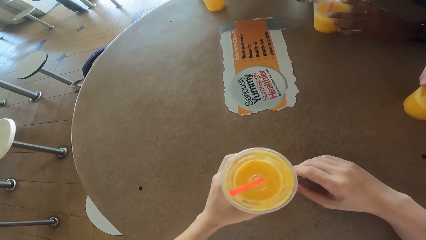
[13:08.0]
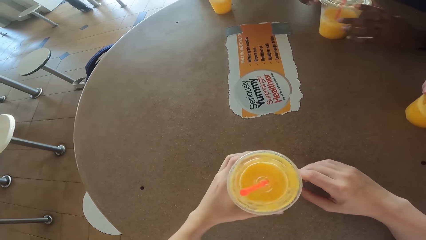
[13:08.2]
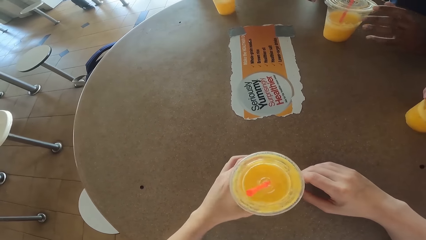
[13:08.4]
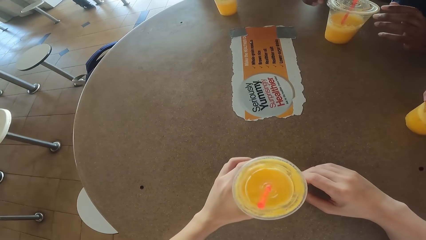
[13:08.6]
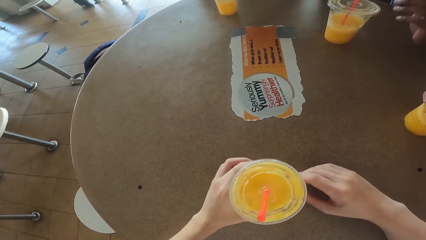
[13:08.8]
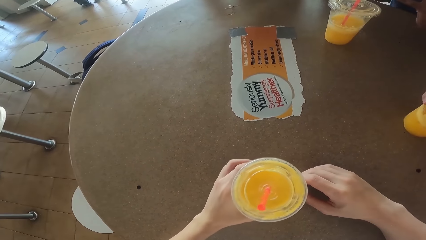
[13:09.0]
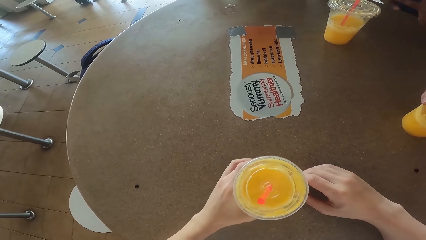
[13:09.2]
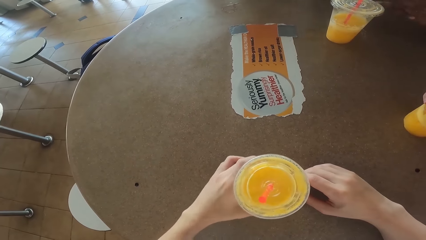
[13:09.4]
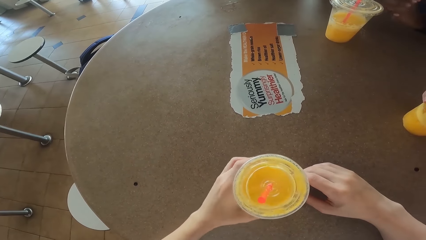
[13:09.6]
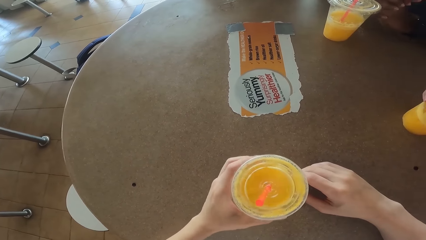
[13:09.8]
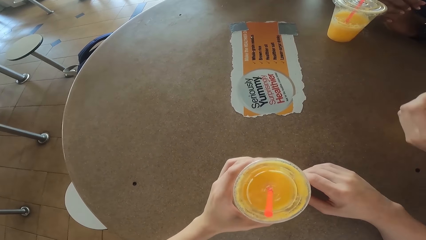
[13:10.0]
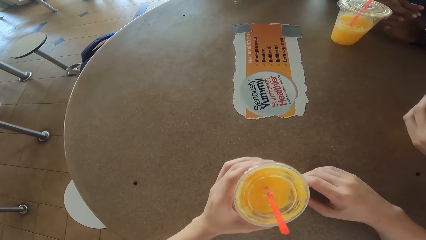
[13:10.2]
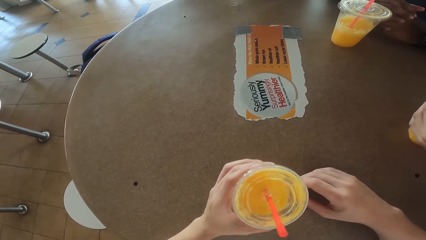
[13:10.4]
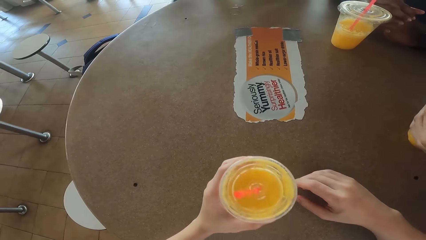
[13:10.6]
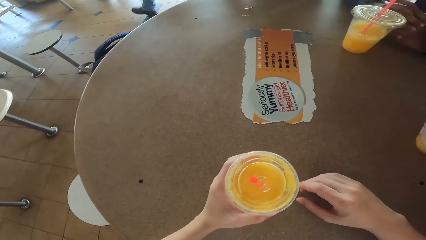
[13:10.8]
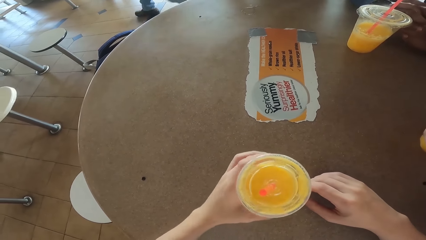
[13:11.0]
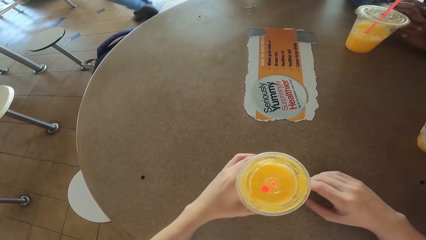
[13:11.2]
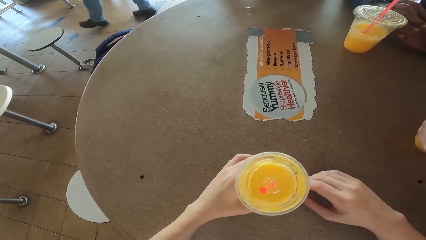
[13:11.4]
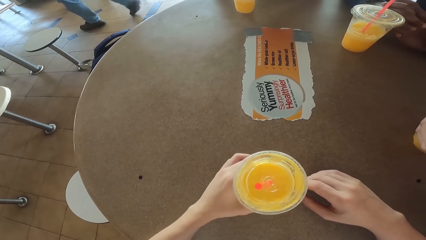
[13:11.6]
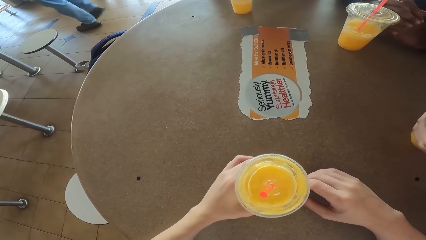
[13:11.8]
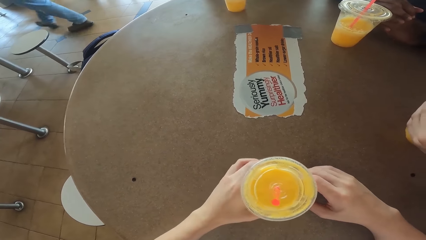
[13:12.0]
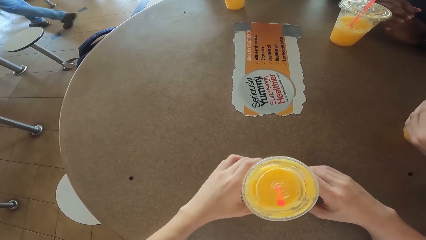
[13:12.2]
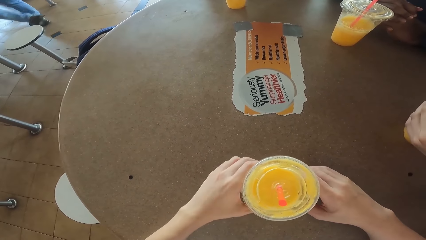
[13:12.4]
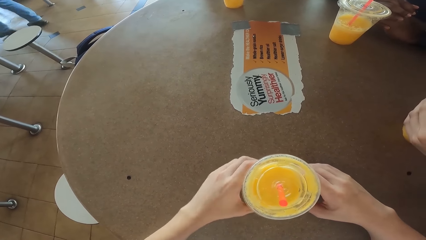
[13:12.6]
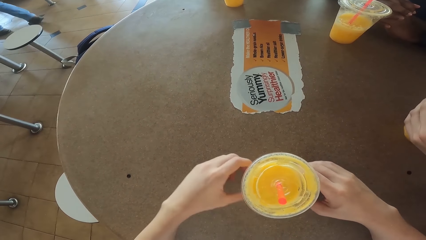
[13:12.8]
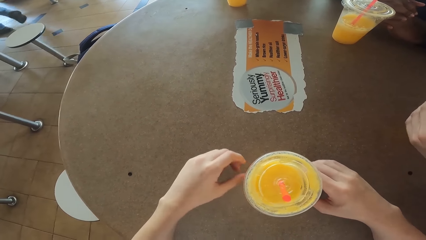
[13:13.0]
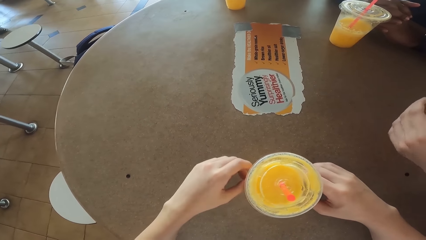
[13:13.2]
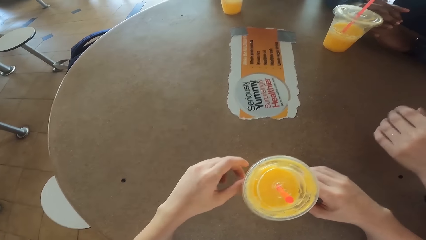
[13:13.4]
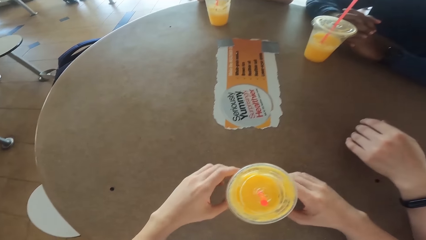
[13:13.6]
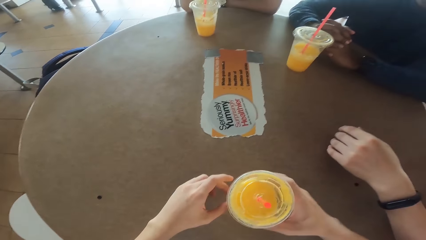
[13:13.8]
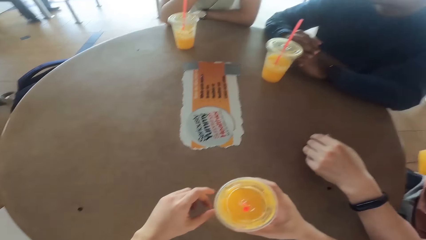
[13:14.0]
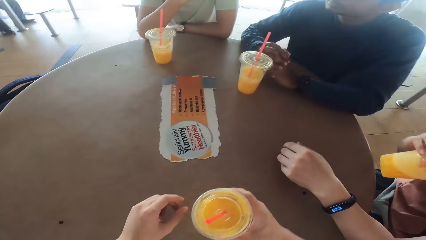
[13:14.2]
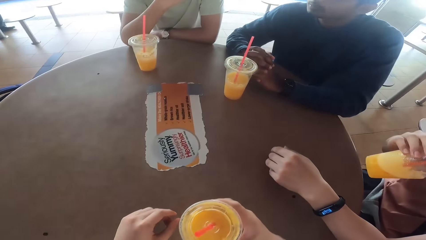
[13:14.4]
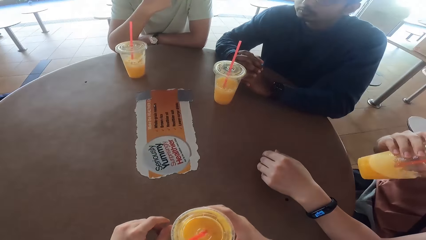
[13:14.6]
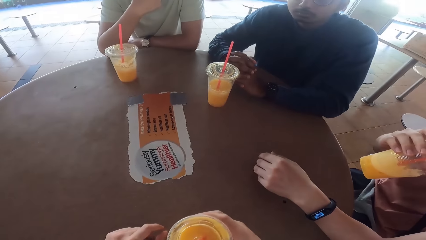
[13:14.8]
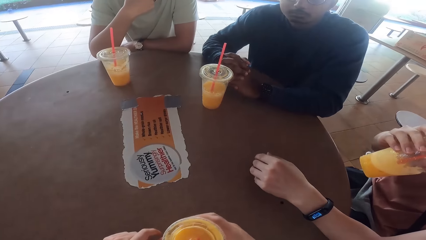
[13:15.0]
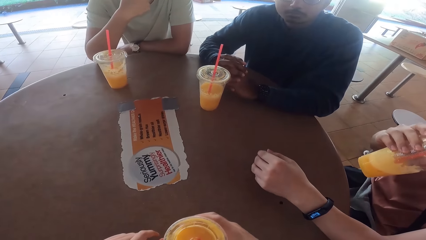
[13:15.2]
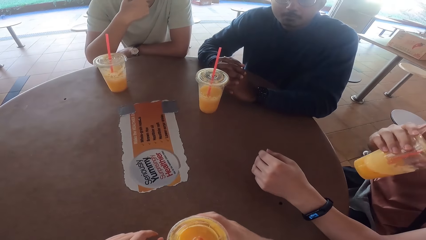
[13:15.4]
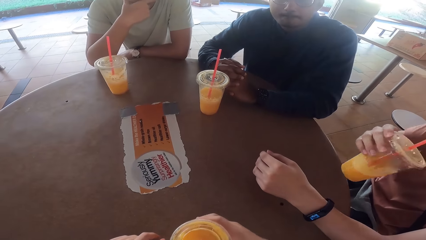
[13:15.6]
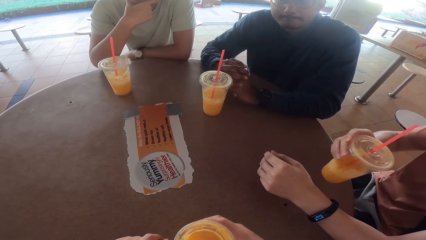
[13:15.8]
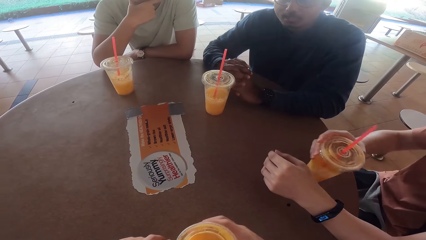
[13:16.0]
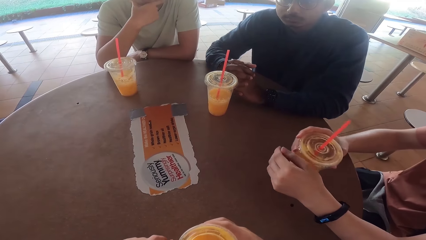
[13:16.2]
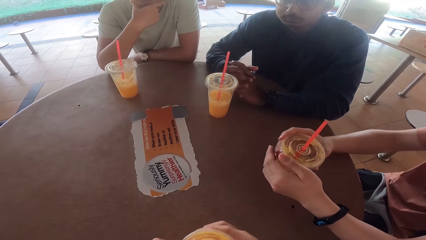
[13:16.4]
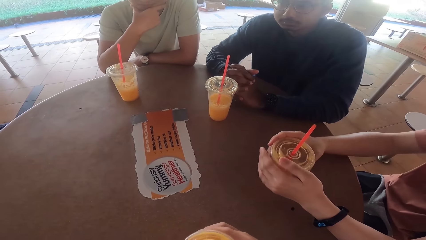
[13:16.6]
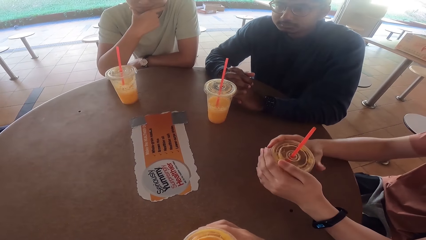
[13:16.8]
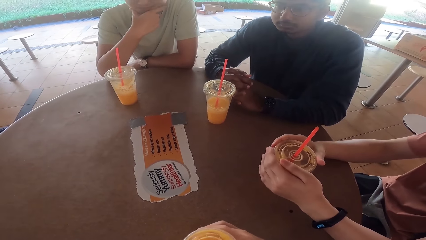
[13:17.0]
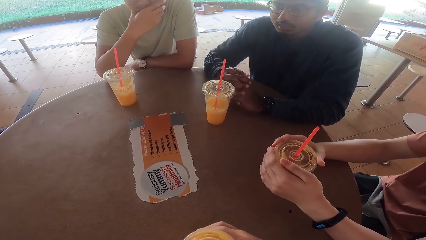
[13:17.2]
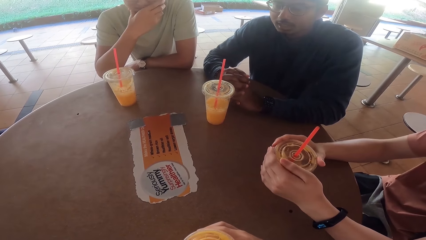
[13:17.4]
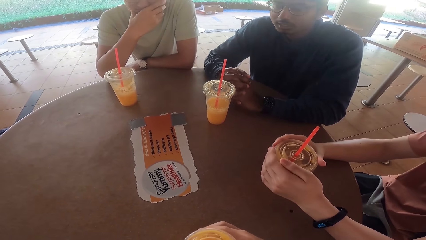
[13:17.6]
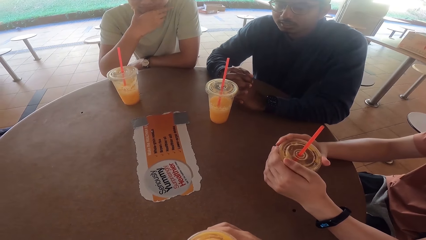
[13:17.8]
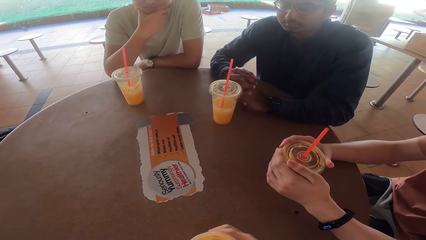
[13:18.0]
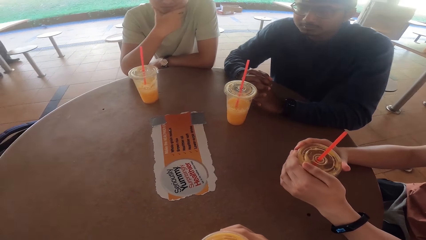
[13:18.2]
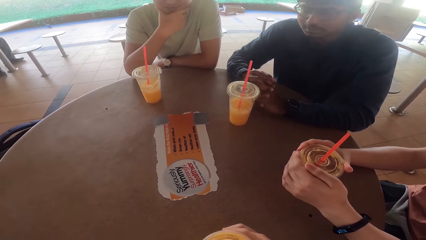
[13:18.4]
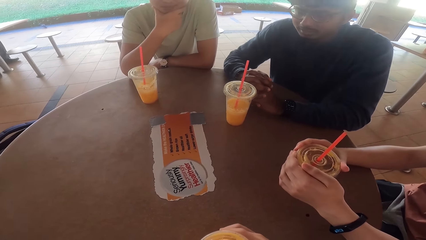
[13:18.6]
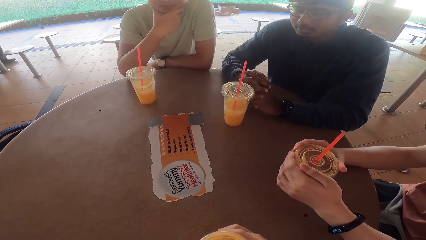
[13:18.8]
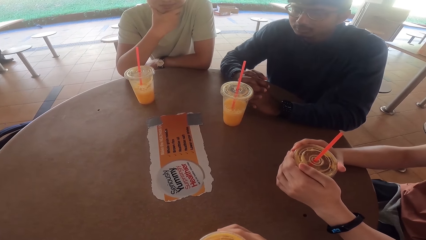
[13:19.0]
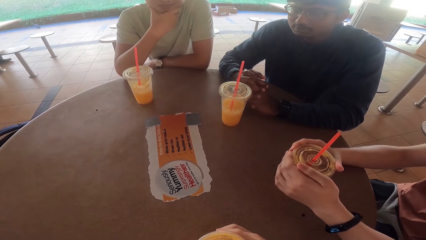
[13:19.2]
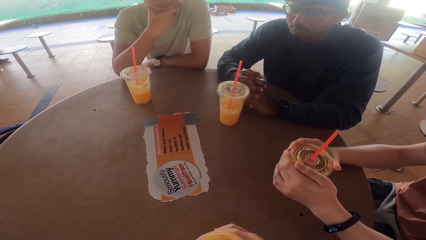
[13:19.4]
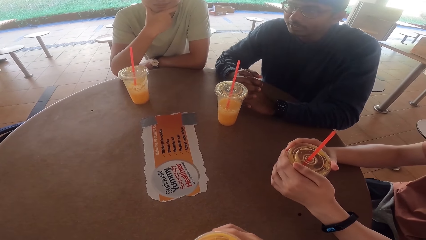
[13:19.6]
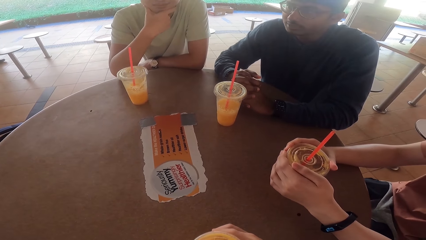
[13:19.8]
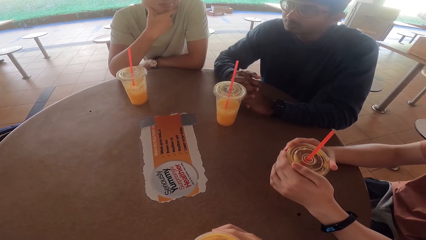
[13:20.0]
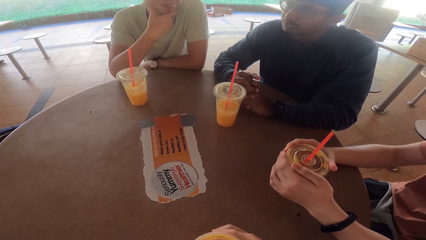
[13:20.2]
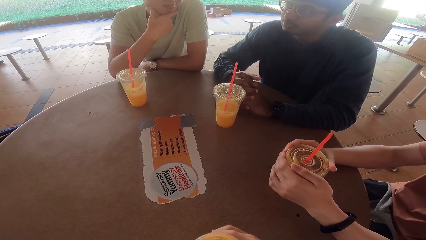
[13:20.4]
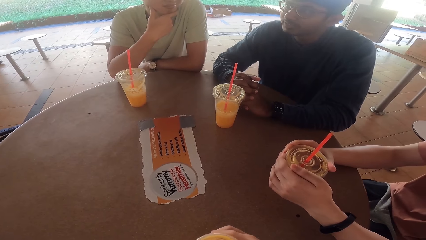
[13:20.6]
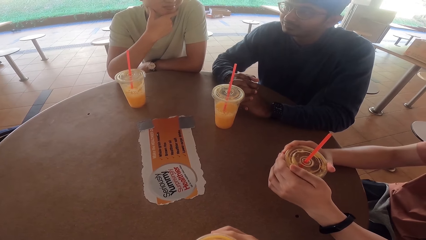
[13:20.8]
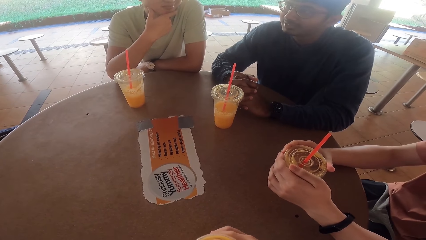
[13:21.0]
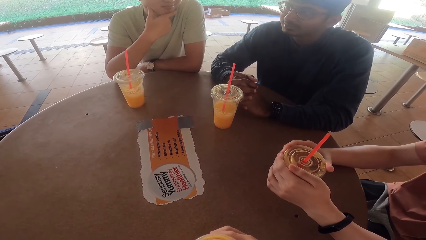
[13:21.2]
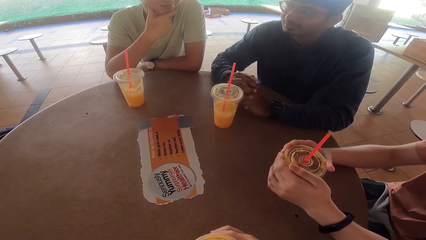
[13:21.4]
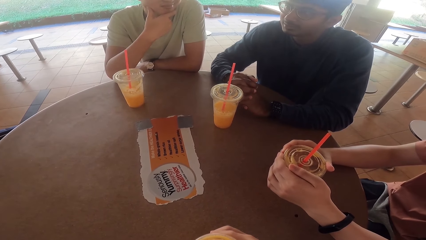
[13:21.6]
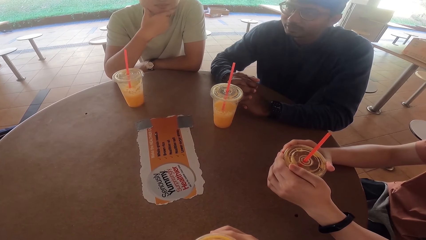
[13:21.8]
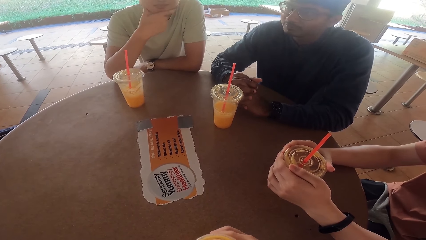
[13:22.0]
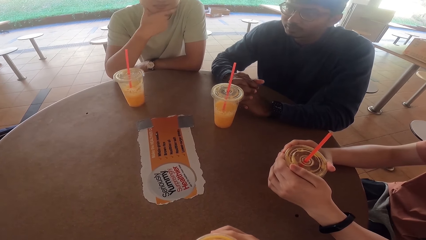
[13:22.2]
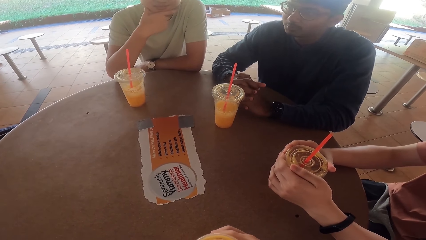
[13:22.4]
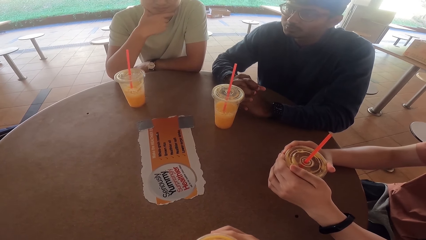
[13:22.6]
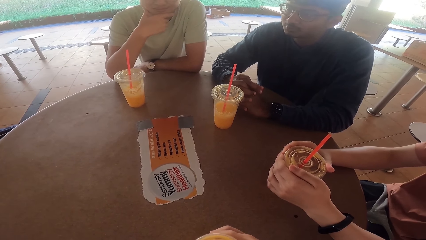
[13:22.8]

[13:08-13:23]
The camera wearer puts the juice on the table. They move the juice on the table. They talk to a person. The person talks to the camera wearer.
